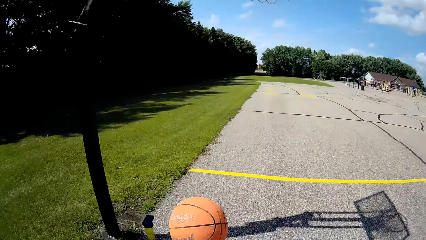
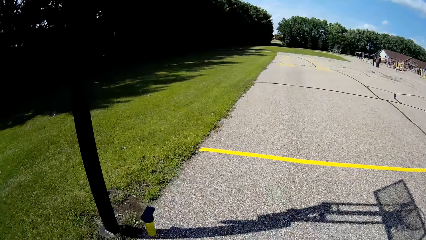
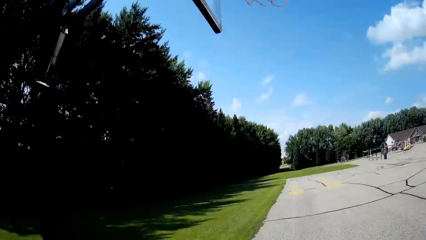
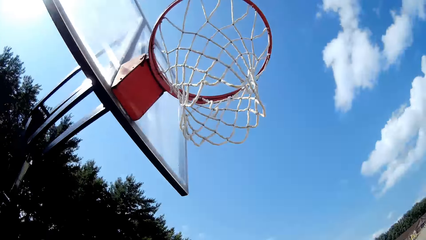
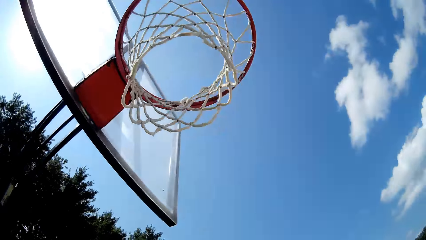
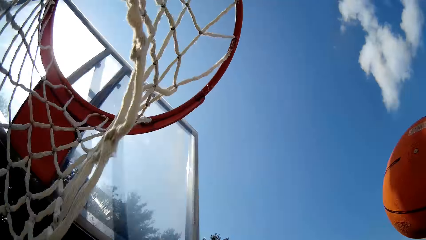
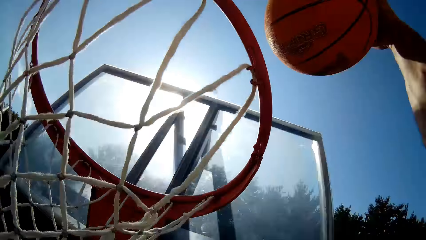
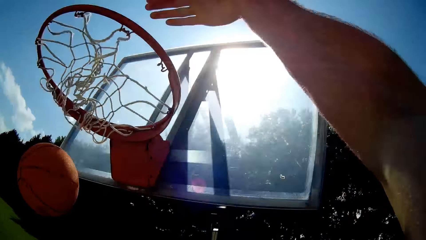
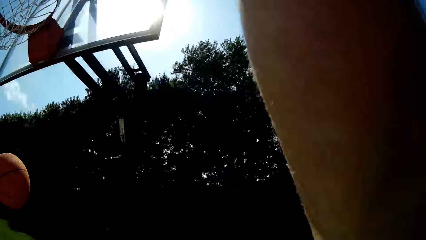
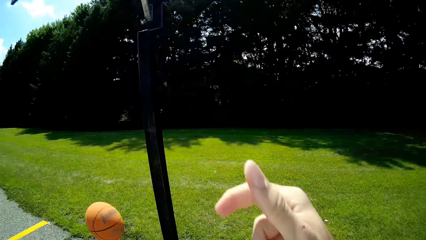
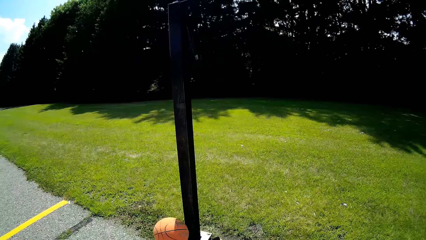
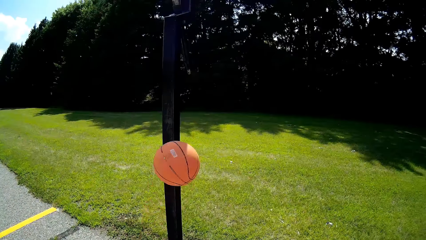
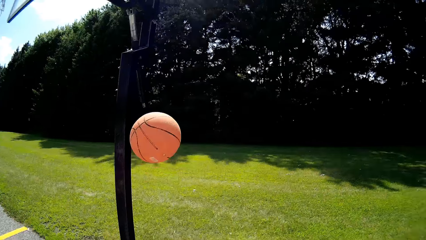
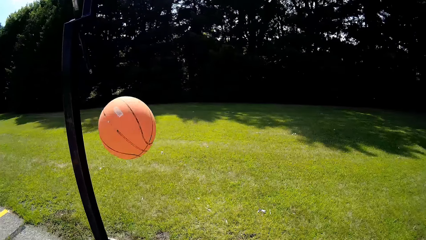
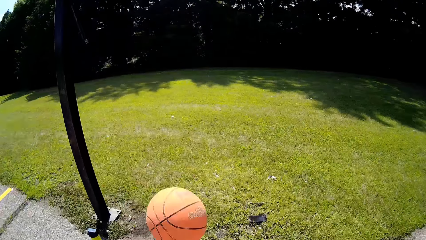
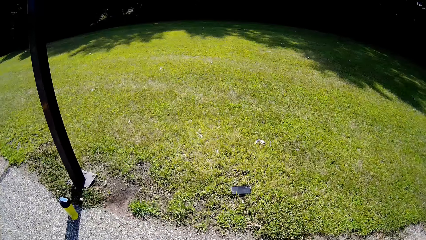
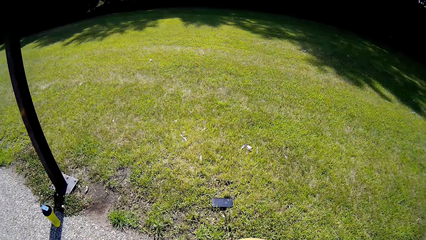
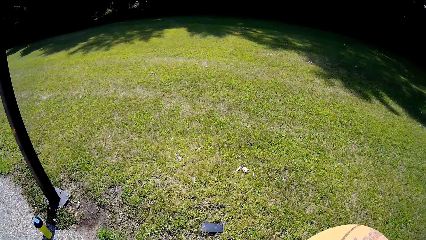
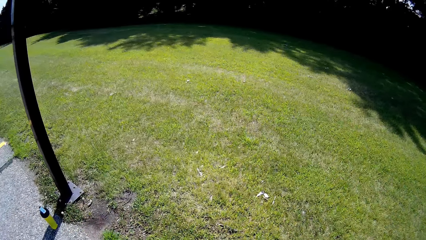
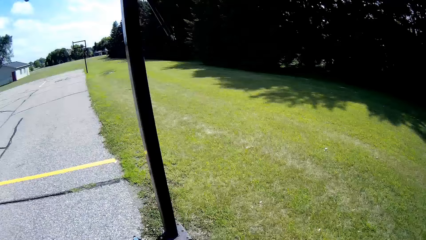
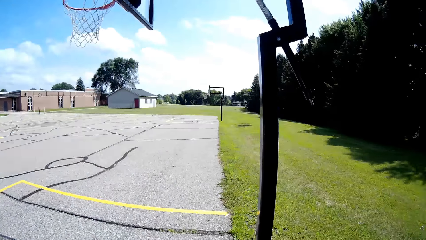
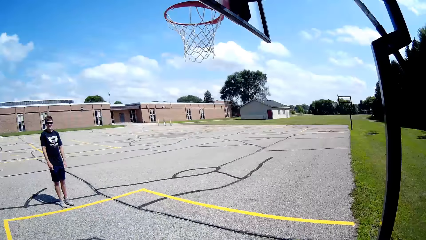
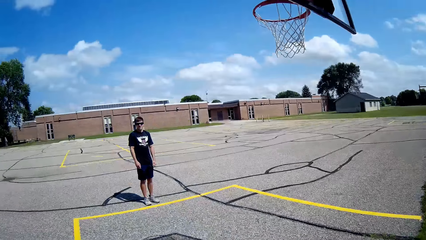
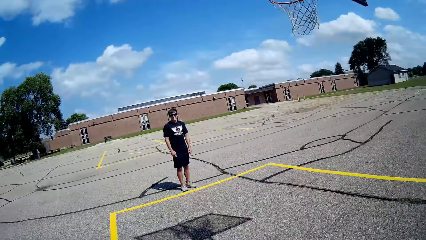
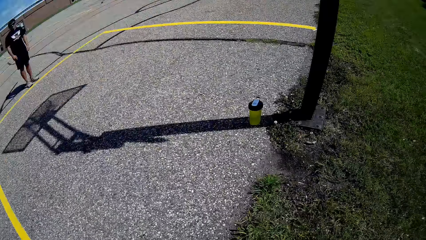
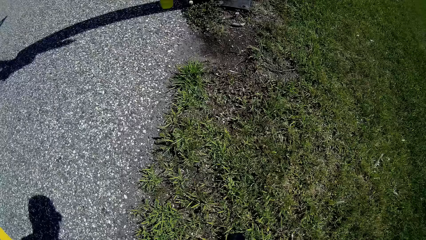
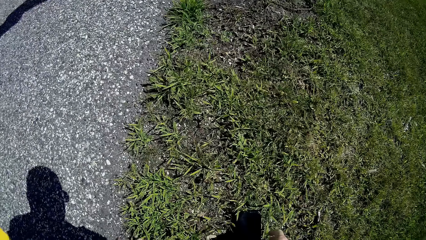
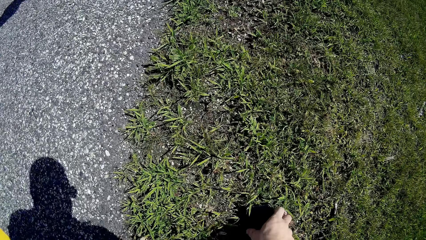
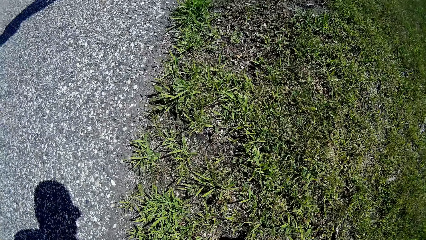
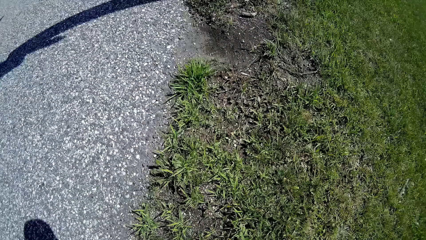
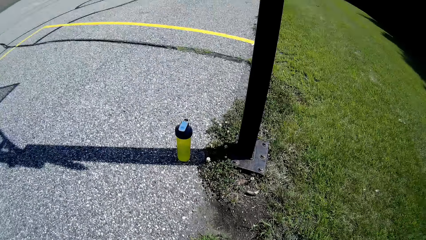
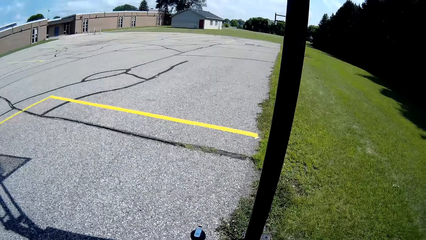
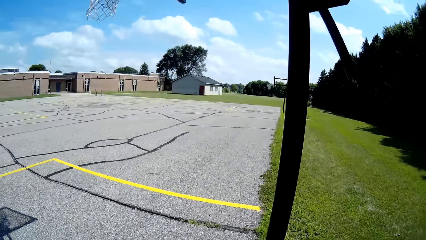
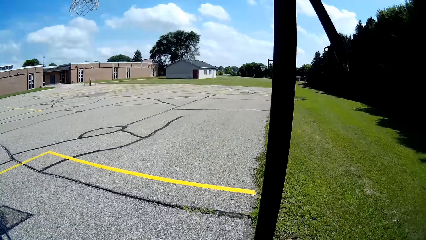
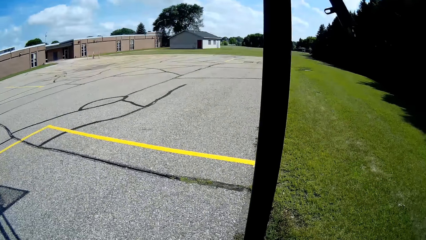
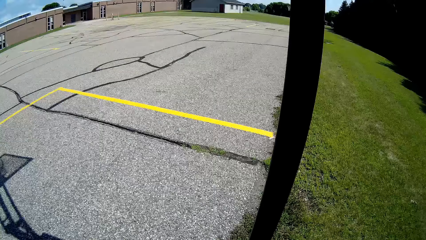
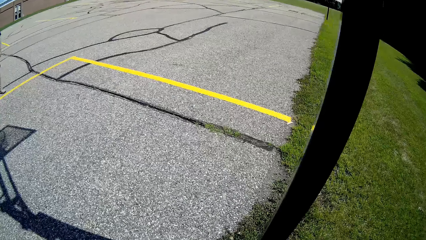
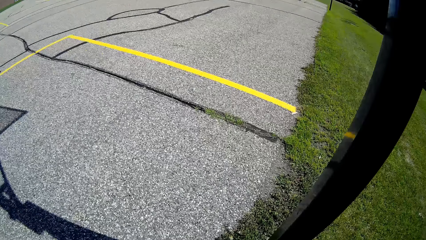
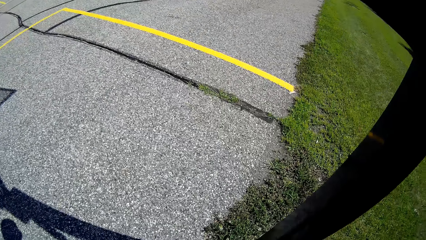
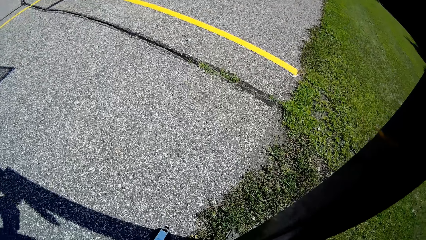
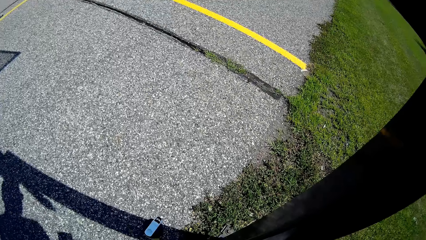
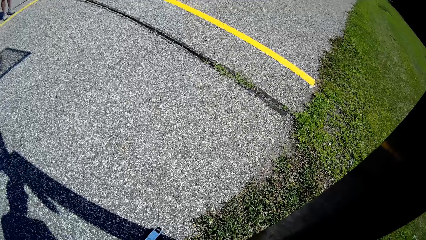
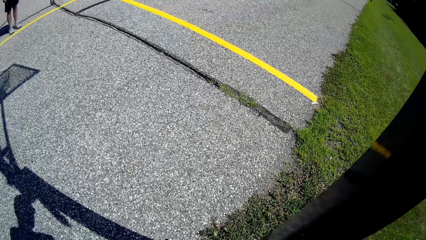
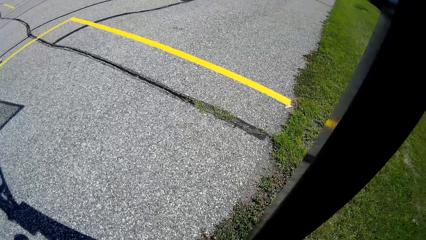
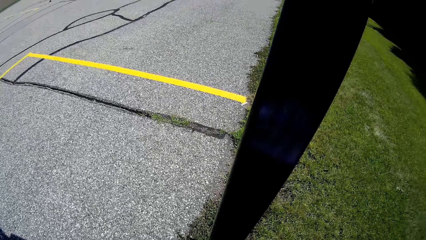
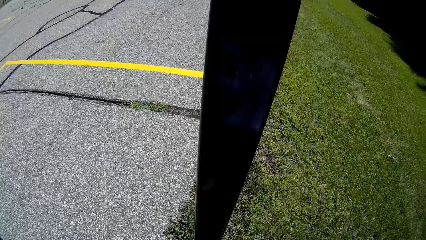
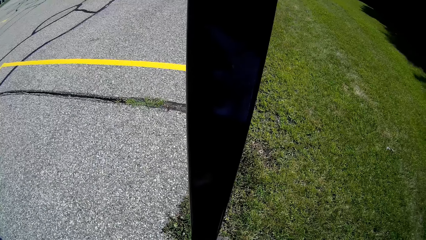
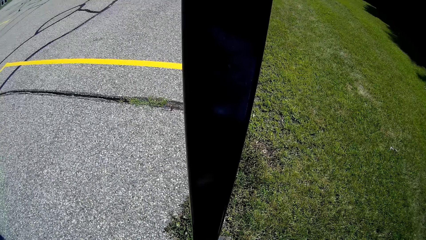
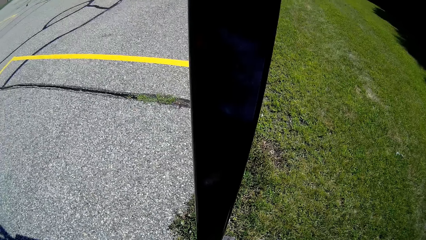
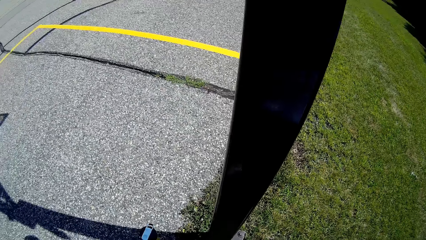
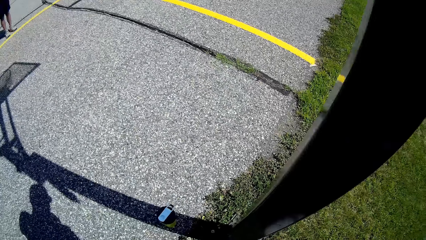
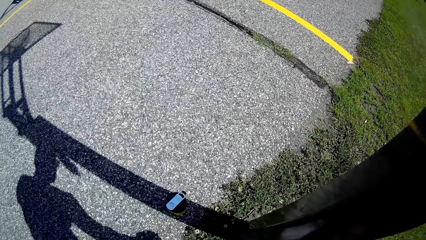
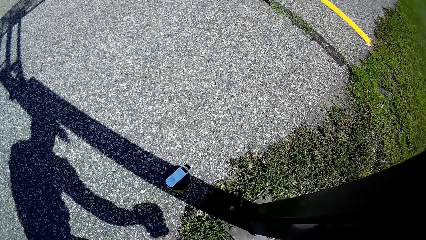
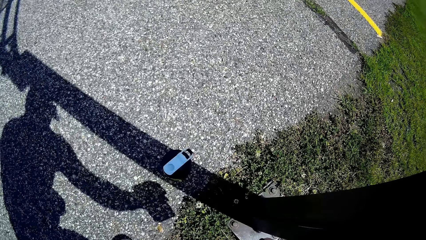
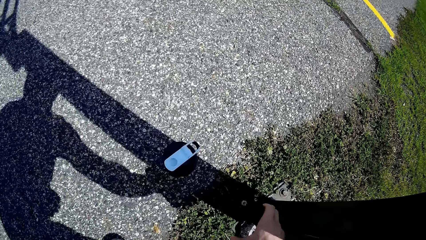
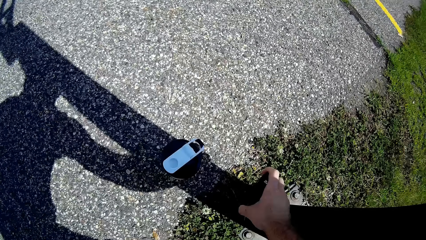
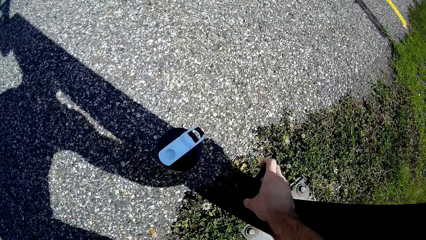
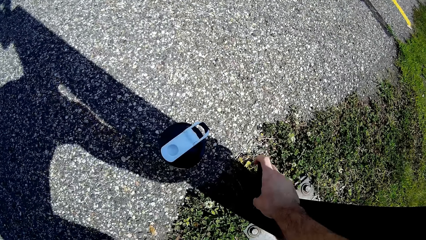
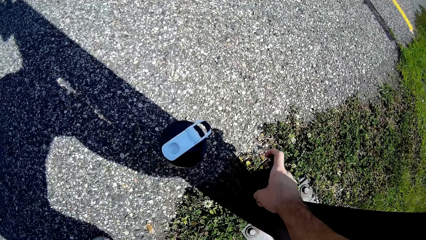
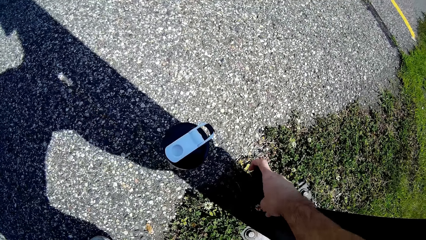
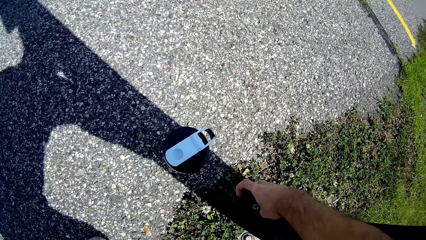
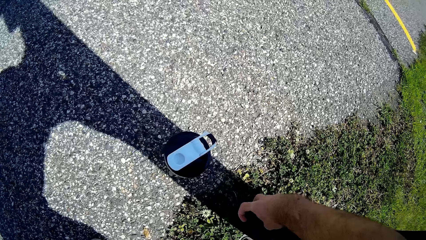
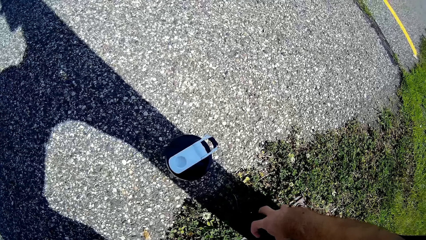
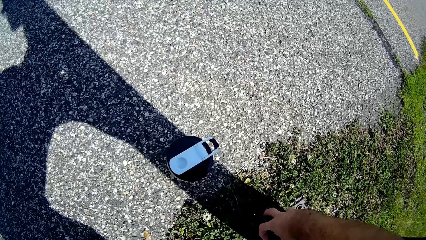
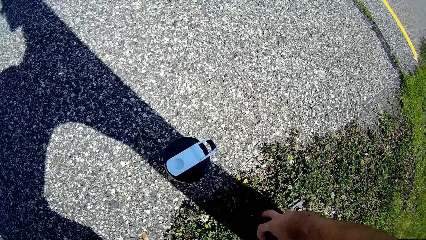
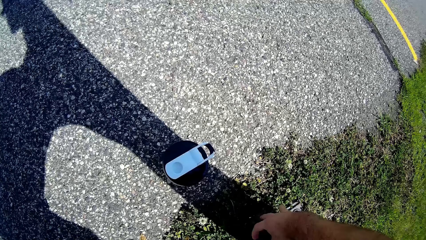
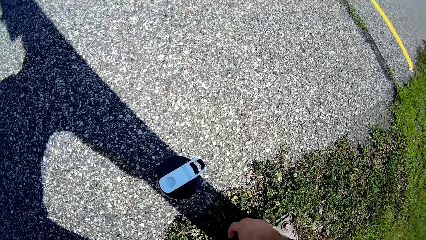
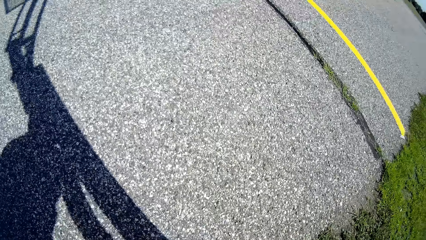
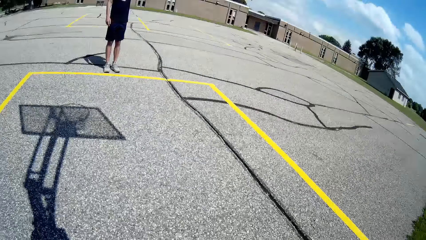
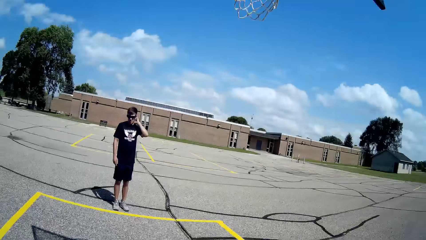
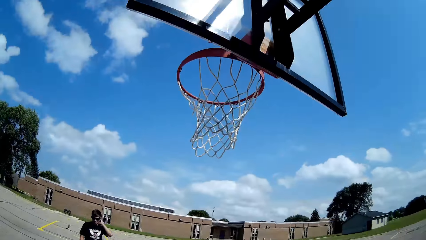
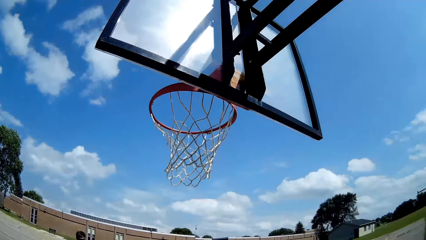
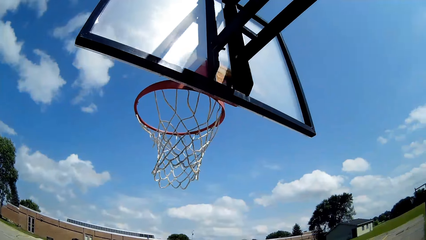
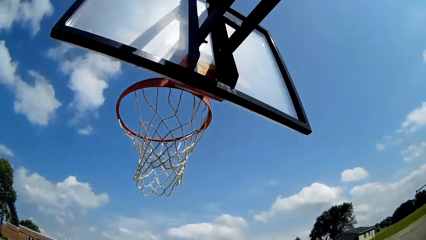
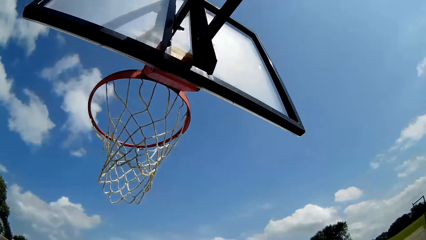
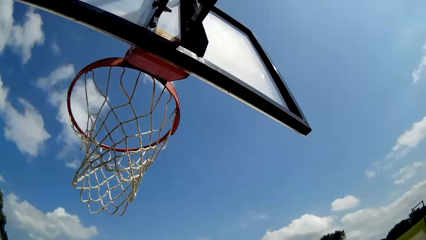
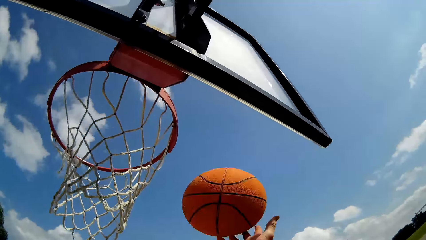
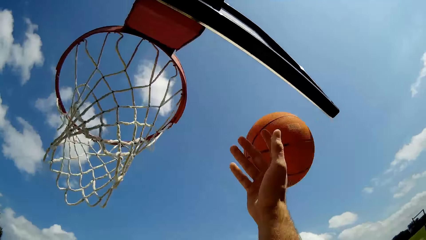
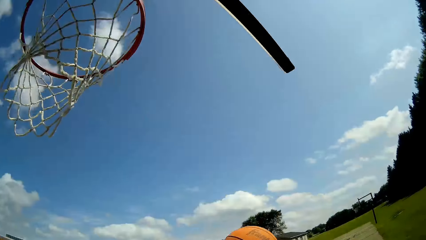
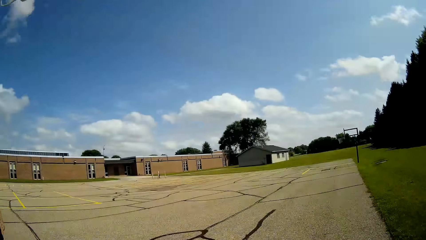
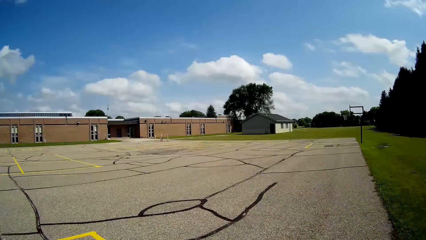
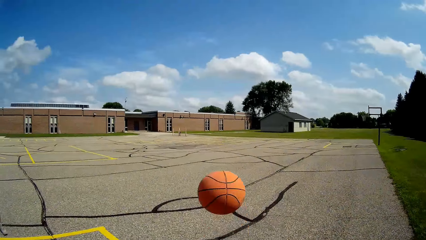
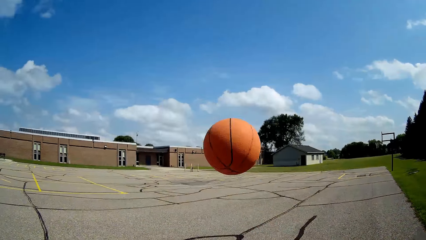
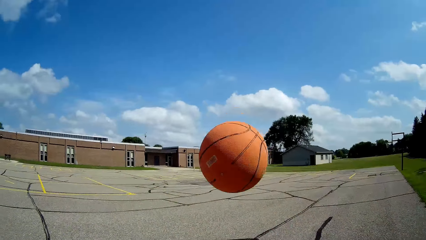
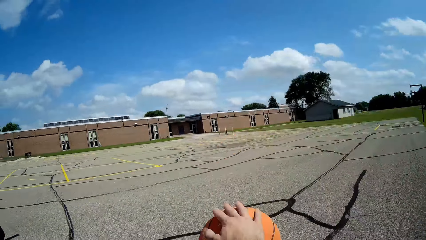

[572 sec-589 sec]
The camera wearer makes a shot. They take the basketball and put the basketball in the pitch. They talk to a person. They drop something. They throw the ball in the pitch and attempt a shot.
